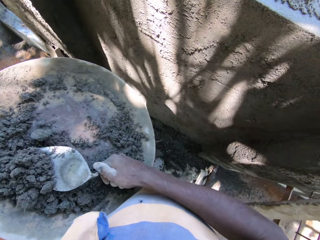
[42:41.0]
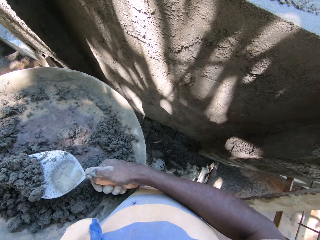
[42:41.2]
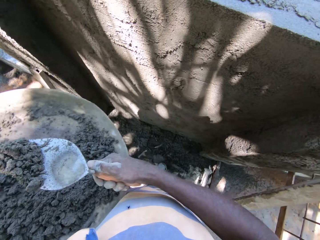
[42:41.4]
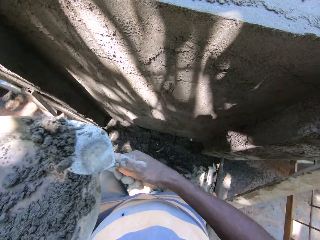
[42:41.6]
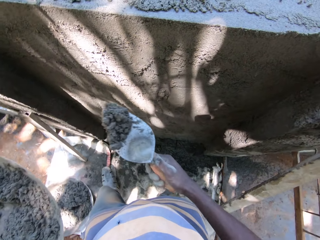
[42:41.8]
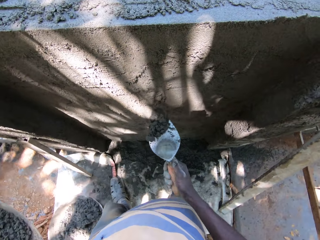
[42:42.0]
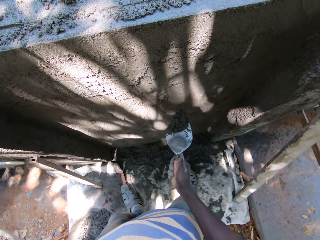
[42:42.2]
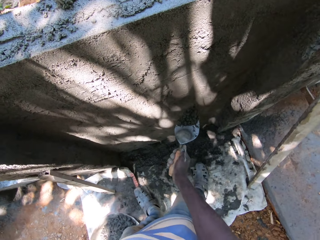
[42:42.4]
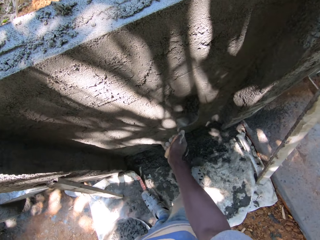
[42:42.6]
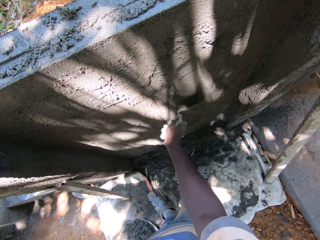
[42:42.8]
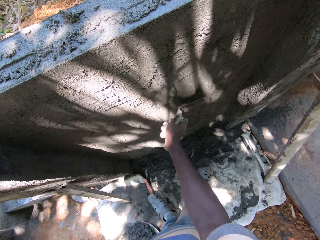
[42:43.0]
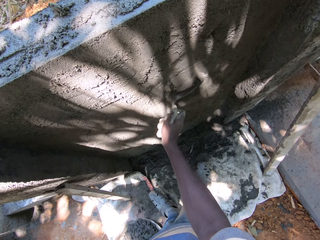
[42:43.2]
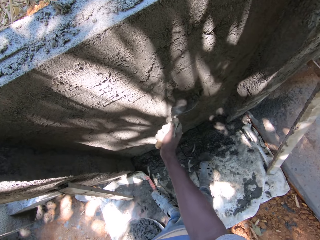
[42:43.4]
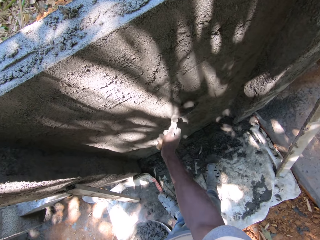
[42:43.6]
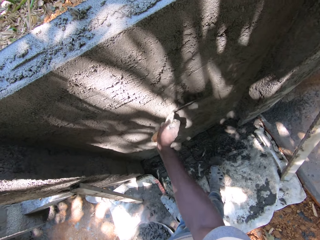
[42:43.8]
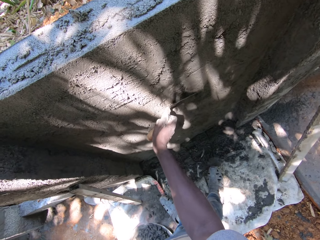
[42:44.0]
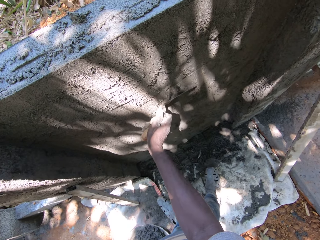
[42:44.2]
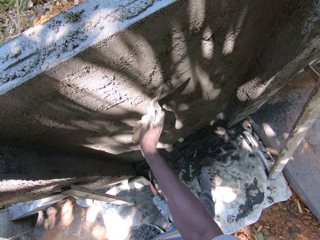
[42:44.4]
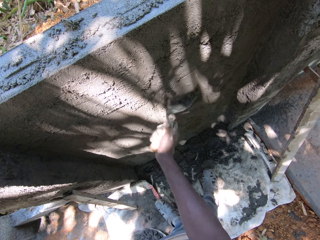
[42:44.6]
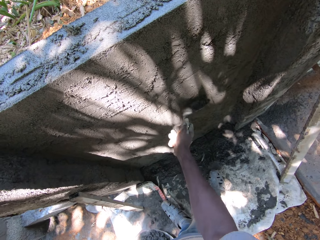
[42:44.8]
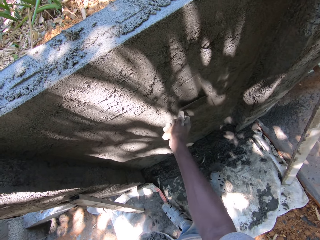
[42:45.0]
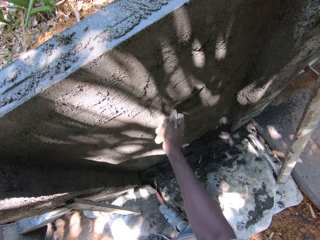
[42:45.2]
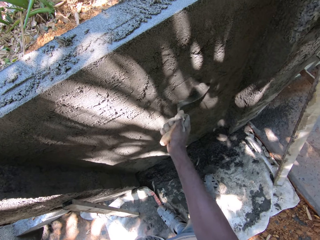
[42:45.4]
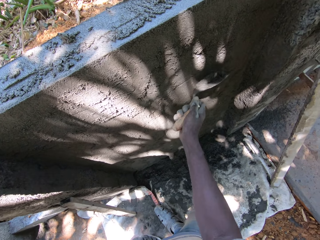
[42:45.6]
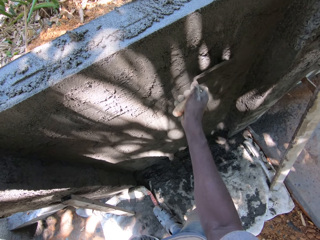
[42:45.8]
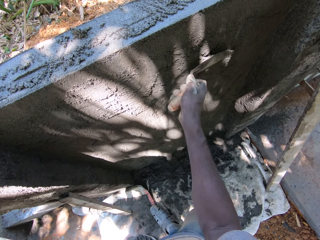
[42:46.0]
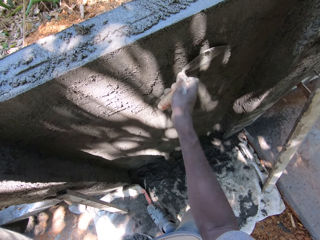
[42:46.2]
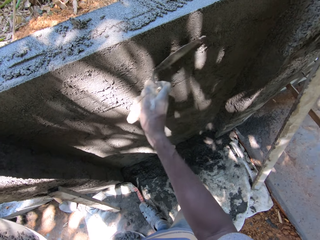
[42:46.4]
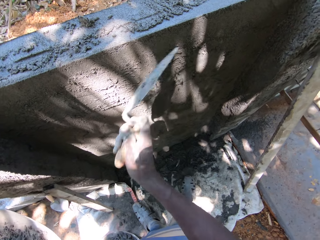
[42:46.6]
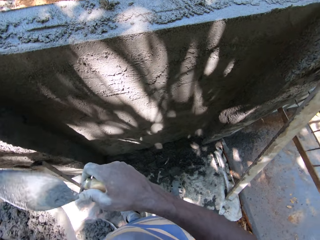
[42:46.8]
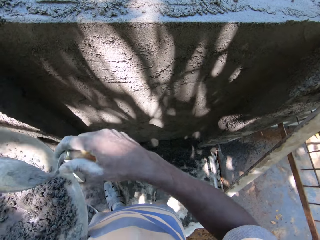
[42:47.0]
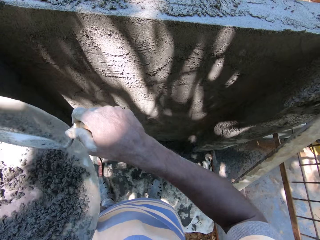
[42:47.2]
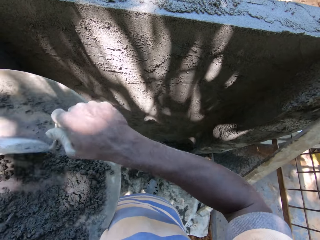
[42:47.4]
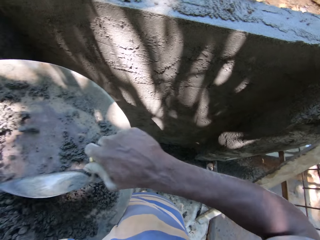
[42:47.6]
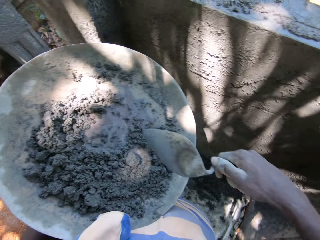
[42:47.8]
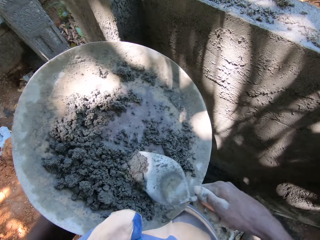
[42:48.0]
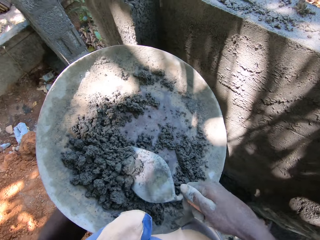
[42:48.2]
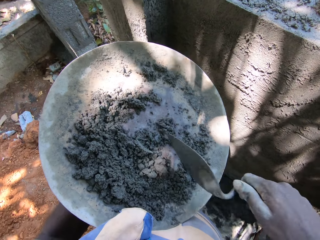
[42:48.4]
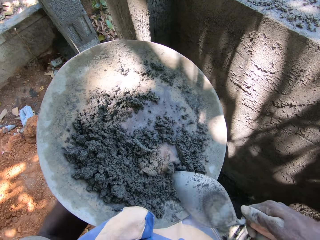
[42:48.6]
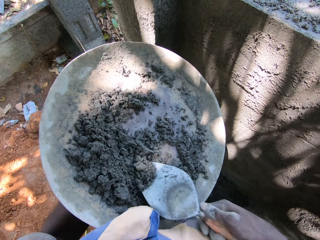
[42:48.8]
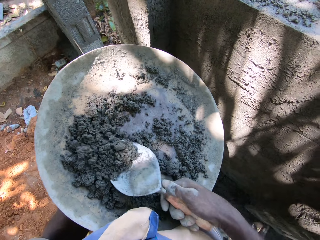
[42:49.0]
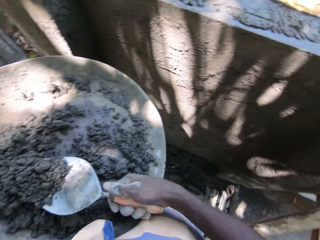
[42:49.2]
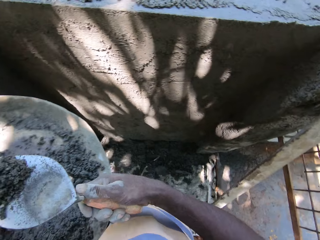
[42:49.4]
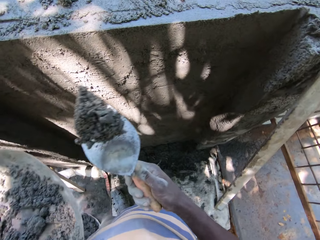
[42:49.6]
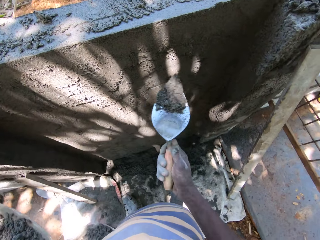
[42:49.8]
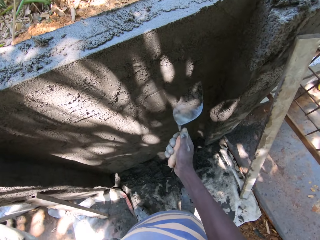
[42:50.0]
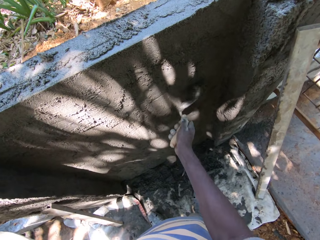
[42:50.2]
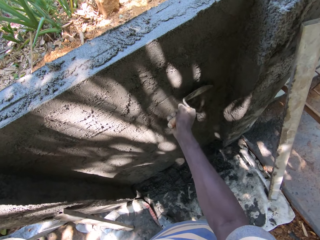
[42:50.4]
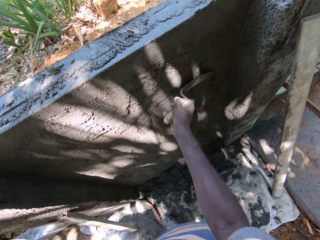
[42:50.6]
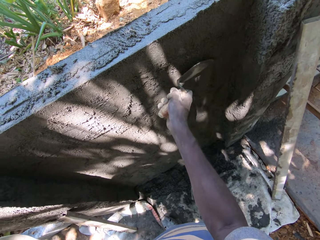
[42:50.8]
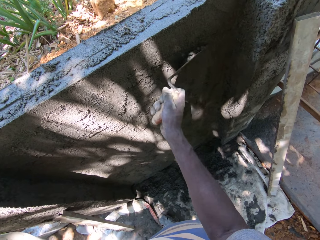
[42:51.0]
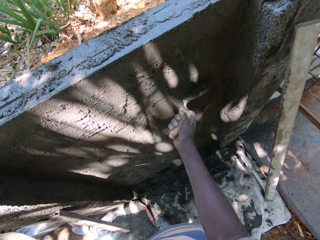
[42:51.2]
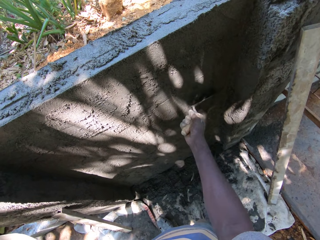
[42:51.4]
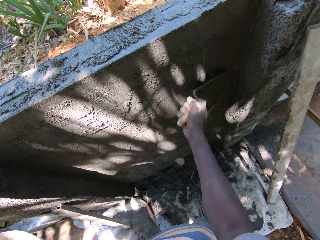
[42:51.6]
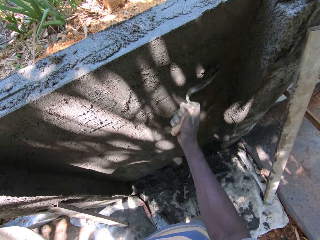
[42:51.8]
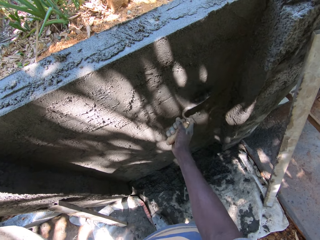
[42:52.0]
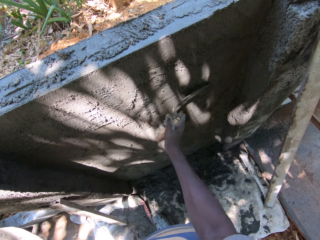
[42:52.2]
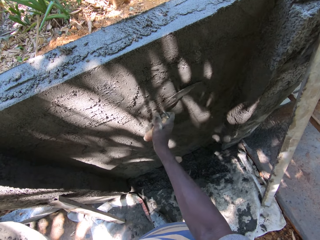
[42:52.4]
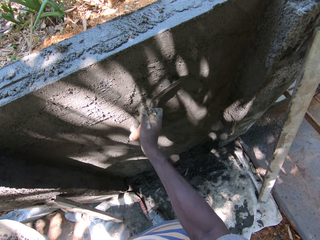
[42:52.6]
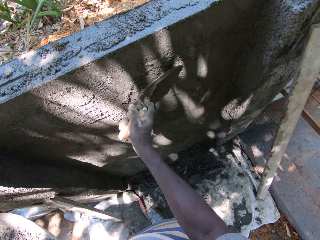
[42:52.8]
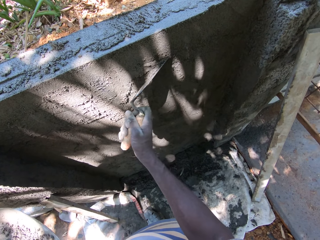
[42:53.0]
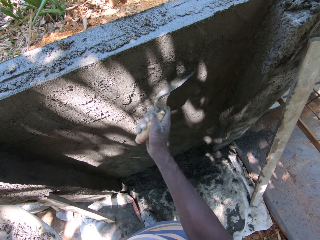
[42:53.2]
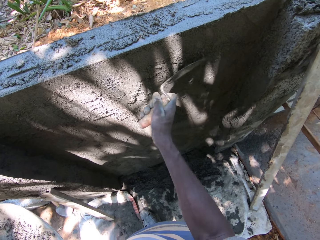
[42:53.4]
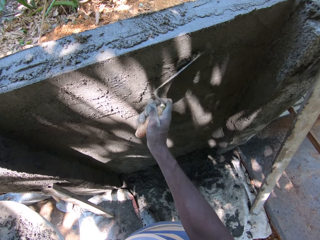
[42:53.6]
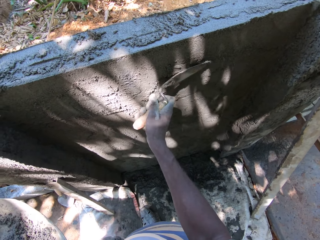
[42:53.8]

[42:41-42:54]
The camera wearer picks mortar paste in the pan with the hand trowel in his right hand. He adjusts the plastered wall with the hand trowel in his right hand. He picks mortar paste in the pan with the hand trowel in his right hand. He adjusts the plastered wall with the hand trowel in his right hand.

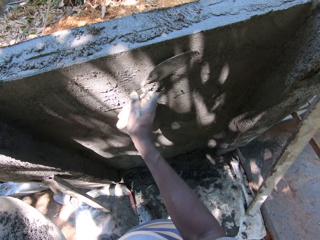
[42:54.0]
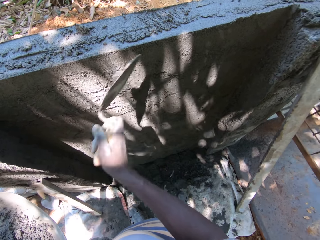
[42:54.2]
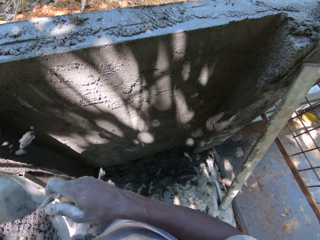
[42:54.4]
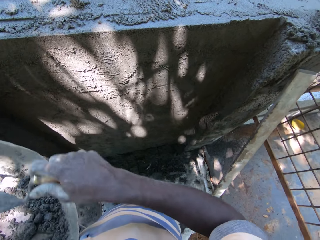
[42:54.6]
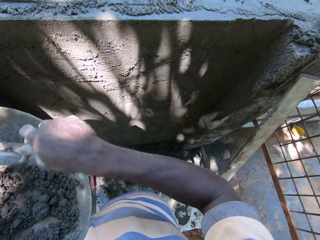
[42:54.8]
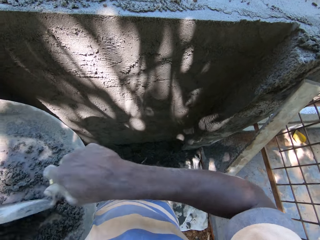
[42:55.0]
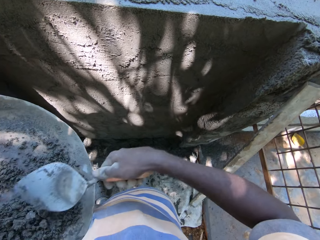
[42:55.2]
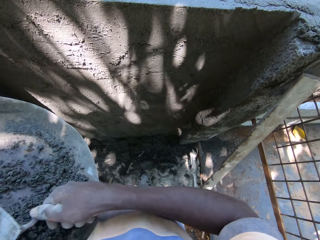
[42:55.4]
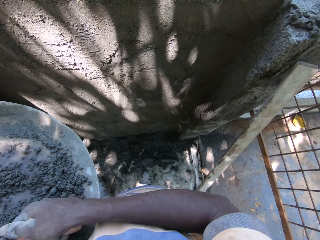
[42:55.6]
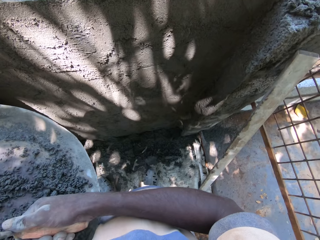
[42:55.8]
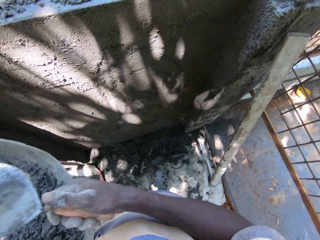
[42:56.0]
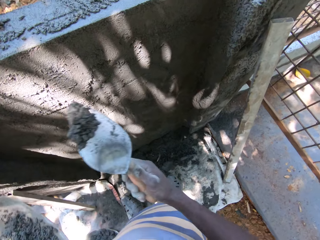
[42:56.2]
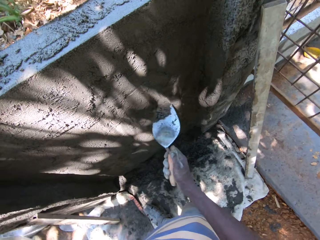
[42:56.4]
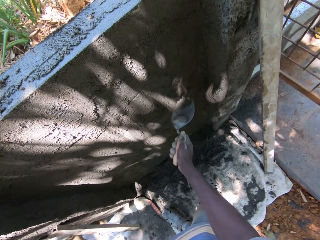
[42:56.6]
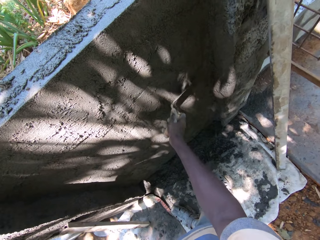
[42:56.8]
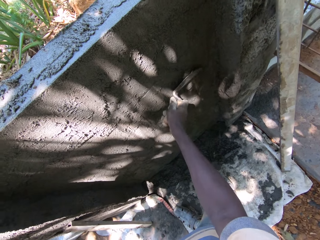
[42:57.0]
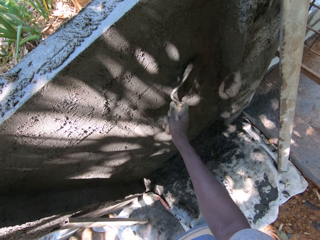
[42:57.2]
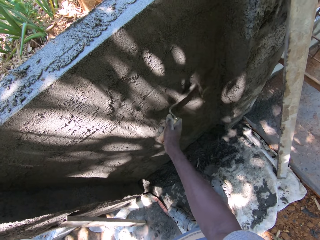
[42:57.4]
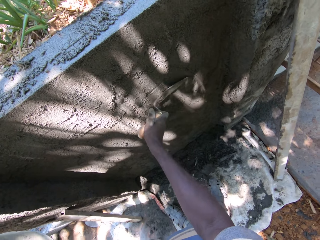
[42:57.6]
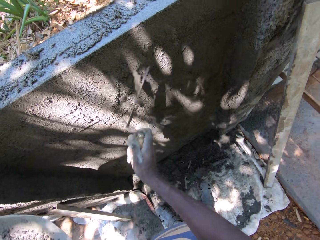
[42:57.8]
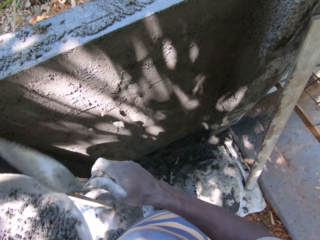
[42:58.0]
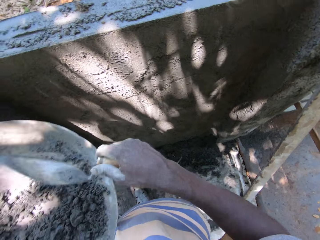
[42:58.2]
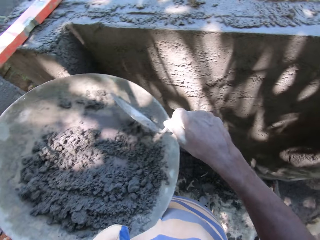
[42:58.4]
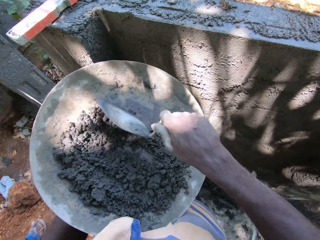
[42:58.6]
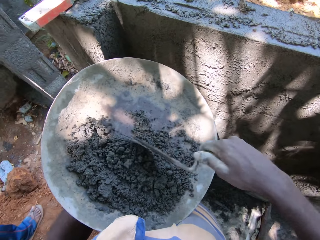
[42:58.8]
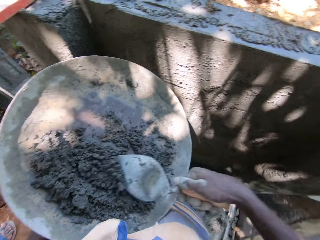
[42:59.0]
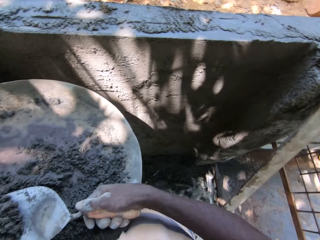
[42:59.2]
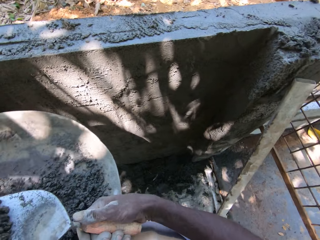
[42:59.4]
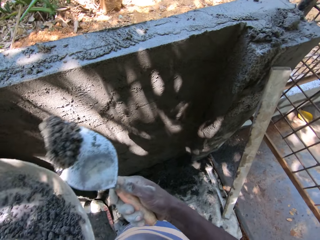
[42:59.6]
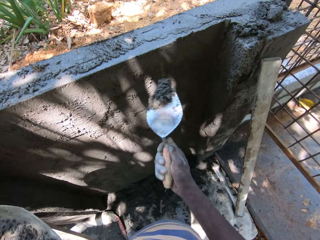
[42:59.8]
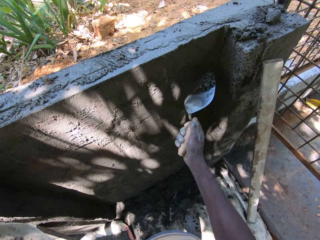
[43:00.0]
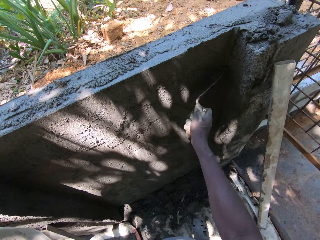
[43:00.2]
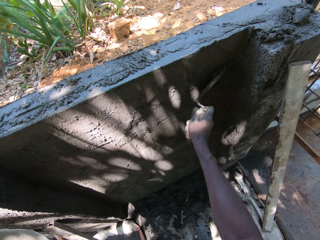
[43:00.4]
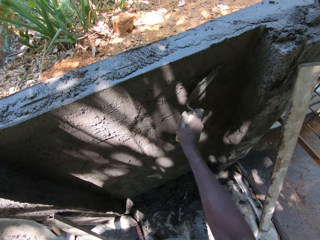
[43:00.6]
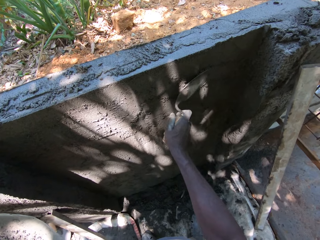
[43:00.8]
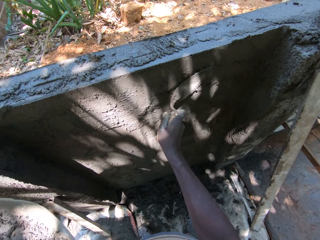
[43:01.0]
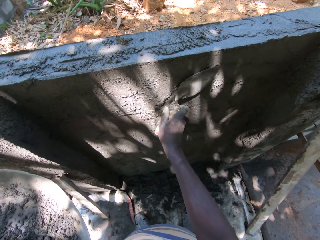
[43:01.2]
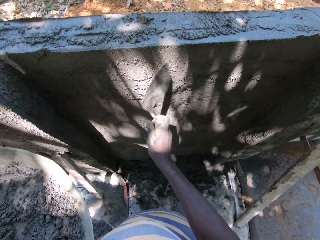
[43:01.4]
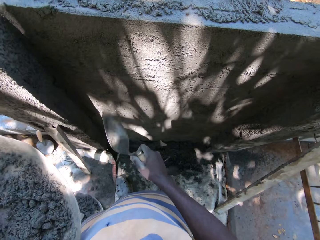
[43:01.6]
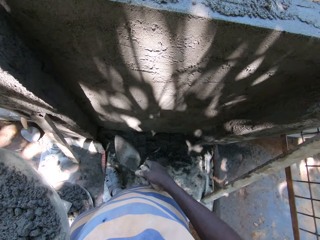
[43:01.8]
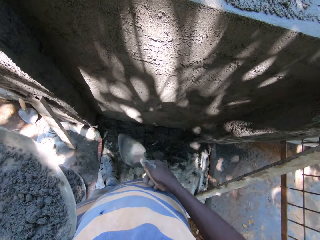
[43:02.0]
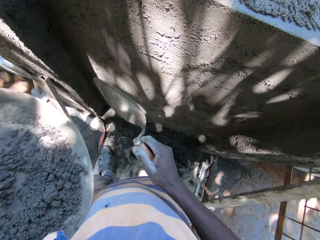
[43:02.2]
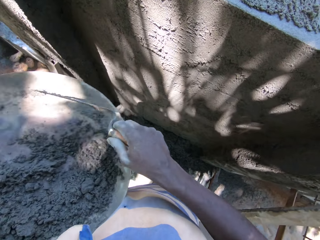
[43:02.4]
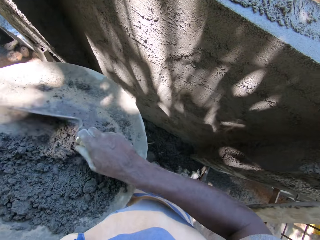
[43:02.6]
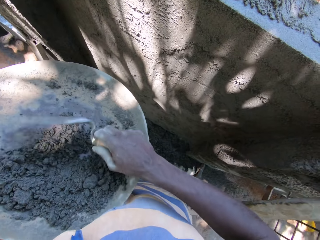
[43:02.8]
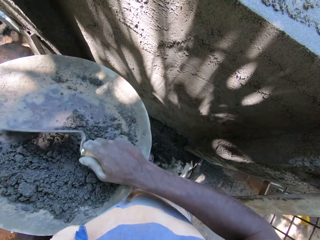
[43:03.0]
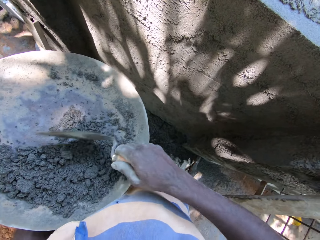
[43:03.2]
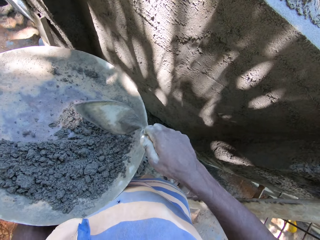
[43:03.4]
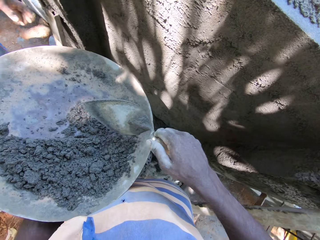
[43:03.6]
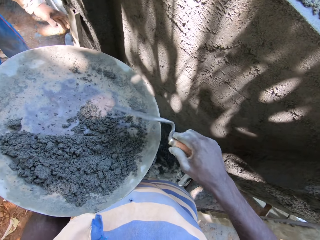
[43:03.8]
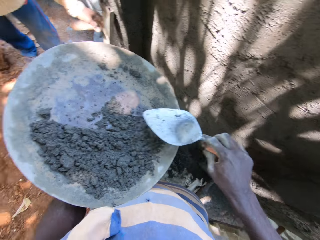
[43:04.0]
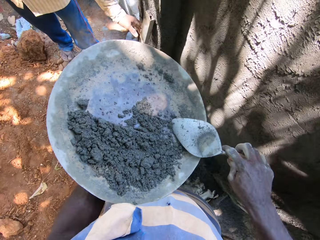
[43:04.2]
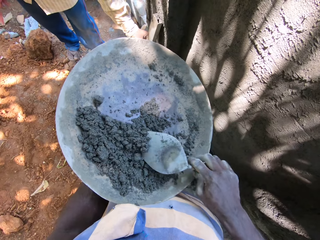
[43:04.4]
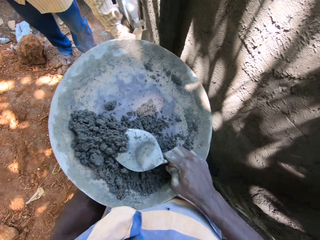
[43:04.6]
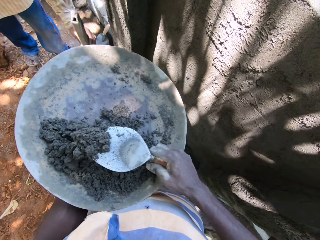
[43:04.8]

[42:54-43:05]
The camera wearer picks mortar paste in the pan with the hand trowel in his right hand. He adjusts the plastered wall with the hand trowel in his right hand. He picks mortar paste in the pan with the hand trowel in his right hand. He adjusts the plastered wall with the hand trowel in his right hand.
